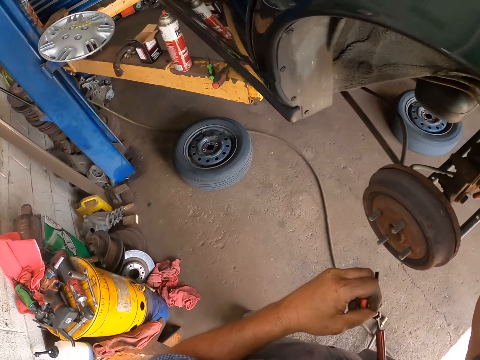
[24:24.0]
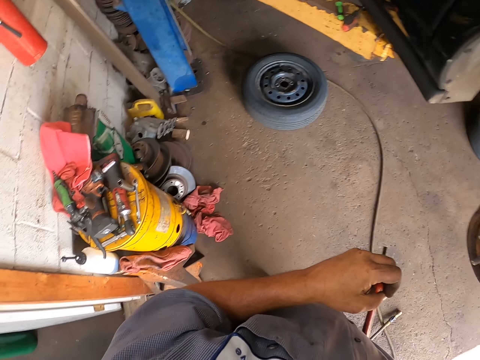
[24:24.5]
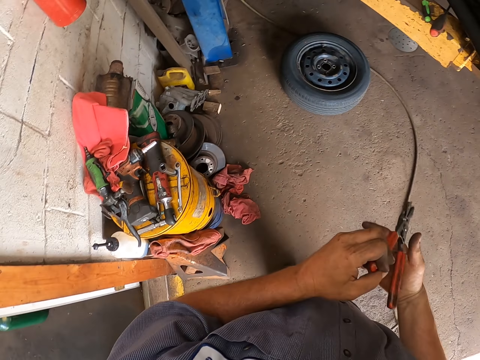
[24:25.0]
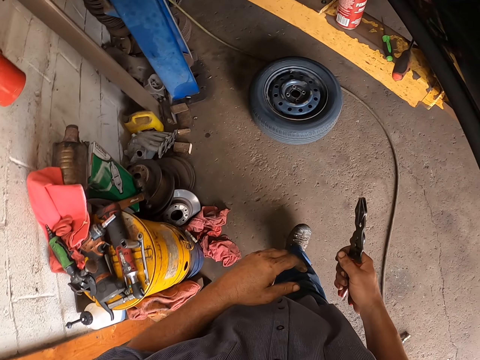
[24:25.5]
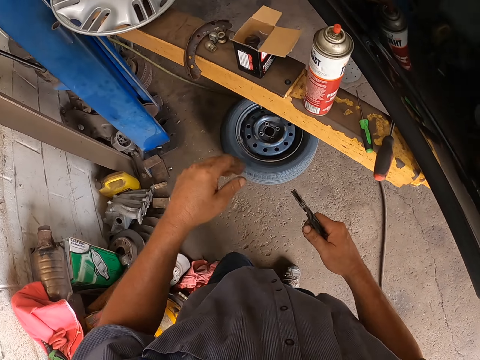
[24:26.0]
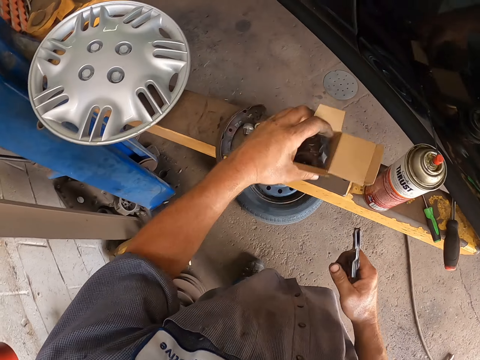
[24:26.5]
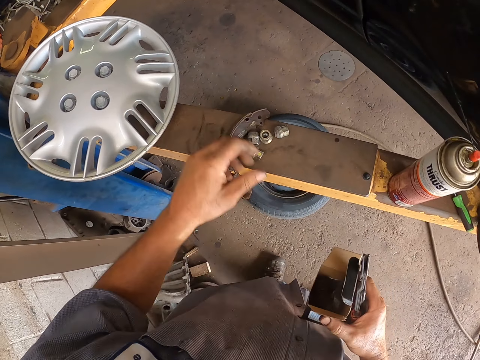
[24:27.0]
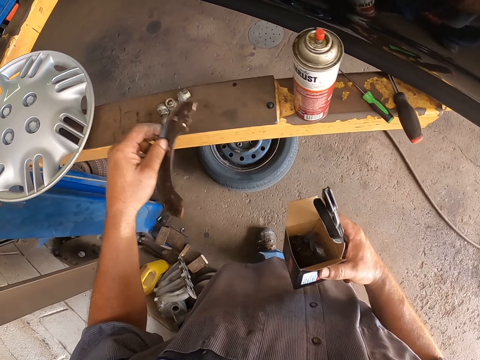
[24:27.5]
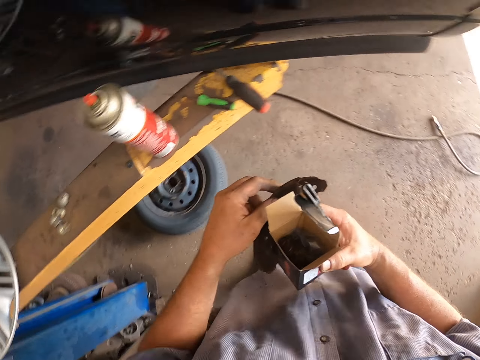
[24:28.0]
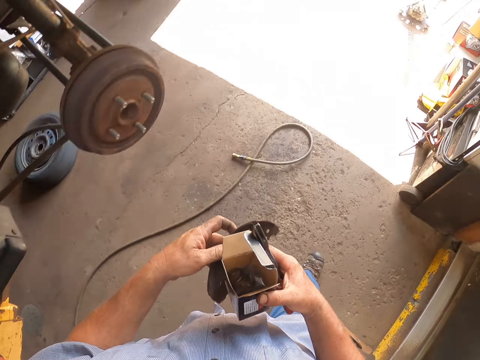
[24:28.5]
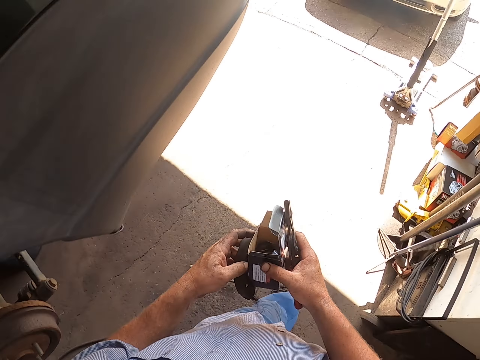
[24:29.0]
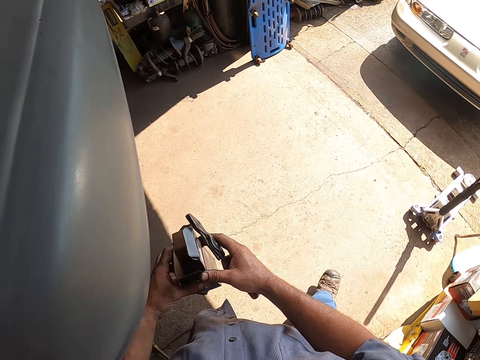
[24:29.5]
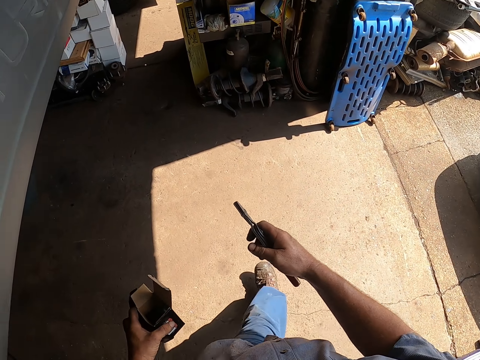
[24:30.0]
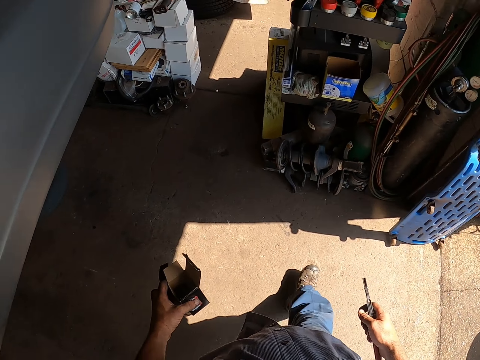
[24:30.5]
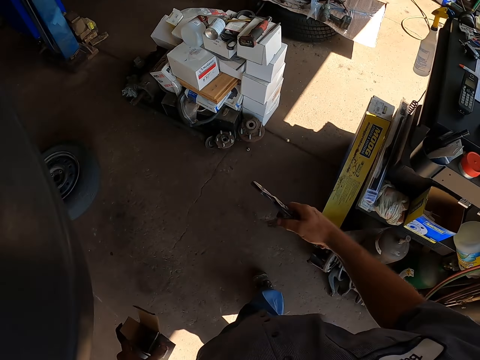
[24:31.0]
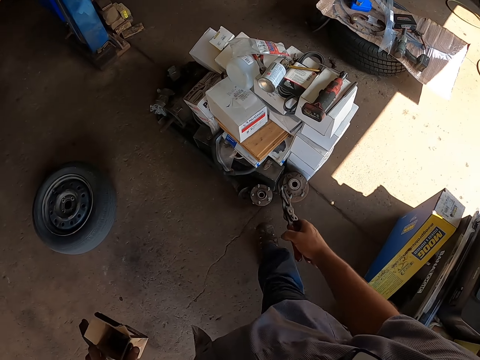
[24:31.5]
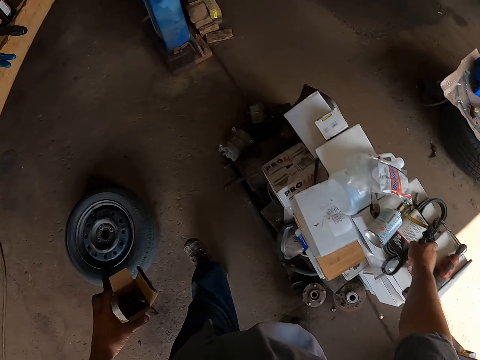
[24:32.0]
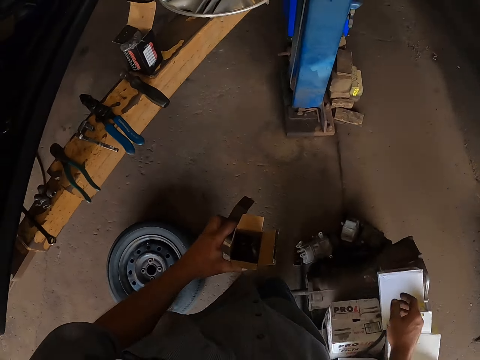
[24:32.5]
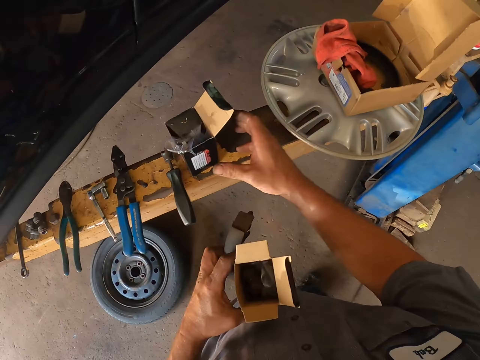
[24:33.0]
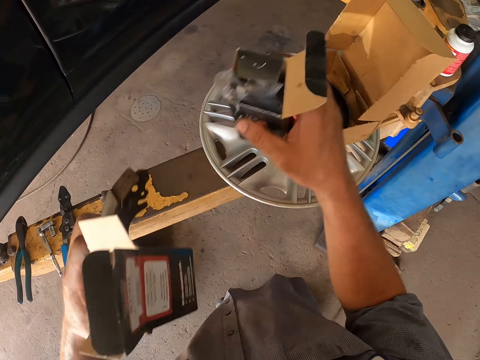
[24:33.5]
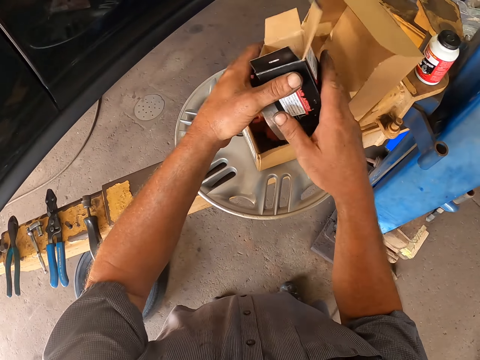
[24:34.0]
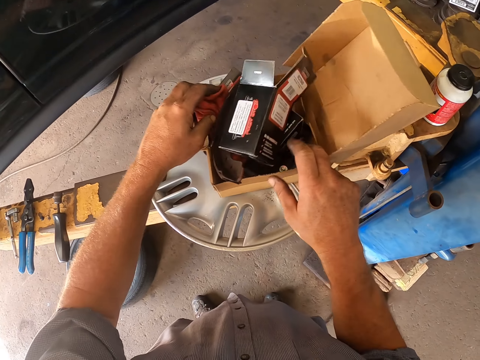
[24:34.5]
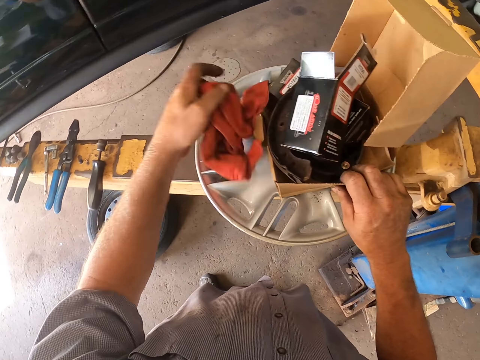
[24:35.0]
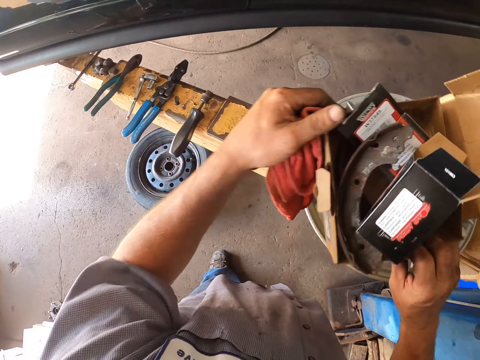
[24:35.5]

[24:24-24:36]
The camera wearer holds the pliers with the other hand. They pick up a carton. They pick up a piece of metal. They walk around the garage. They put the pliers on the cartons. They walk around the garage. They pick up another carton. They put the carton in a bigger carton. They put another carton in the bigger carton. They pick up a hand towel. They pick up the box.

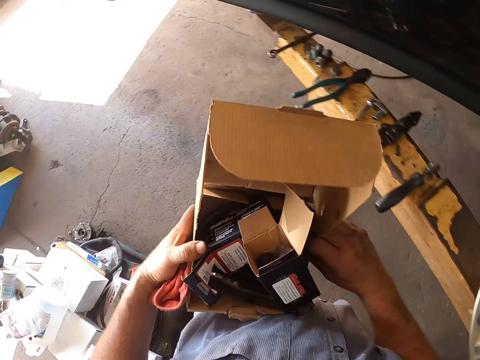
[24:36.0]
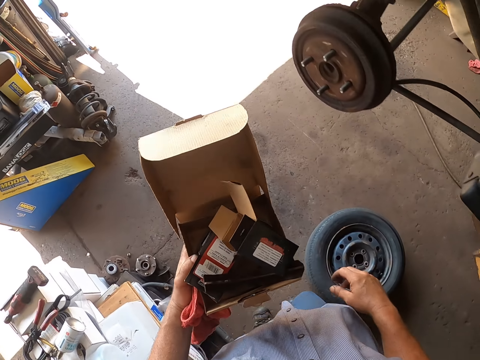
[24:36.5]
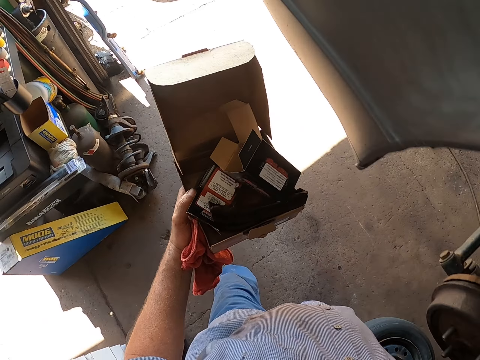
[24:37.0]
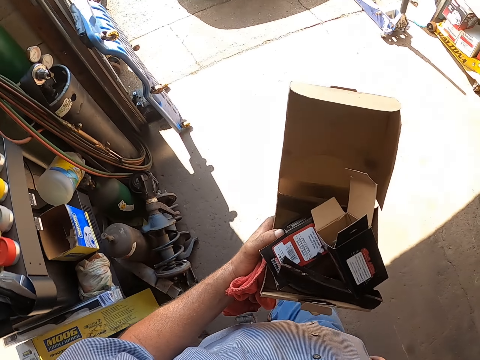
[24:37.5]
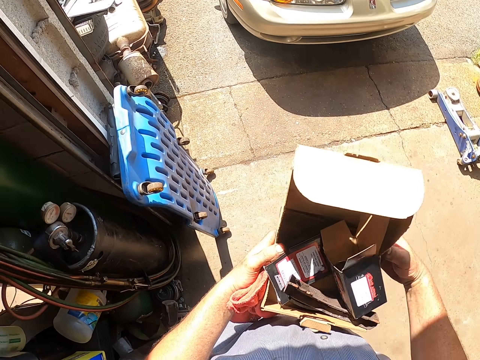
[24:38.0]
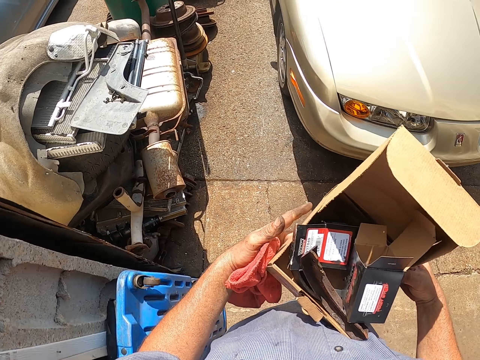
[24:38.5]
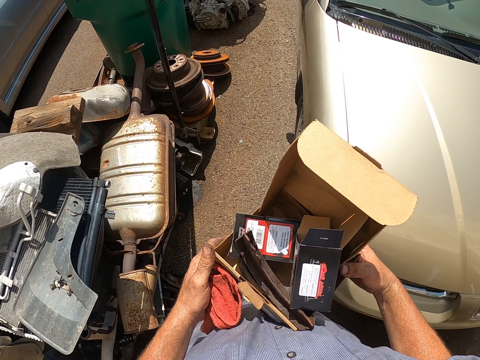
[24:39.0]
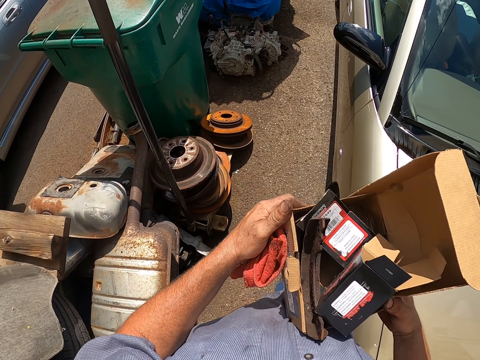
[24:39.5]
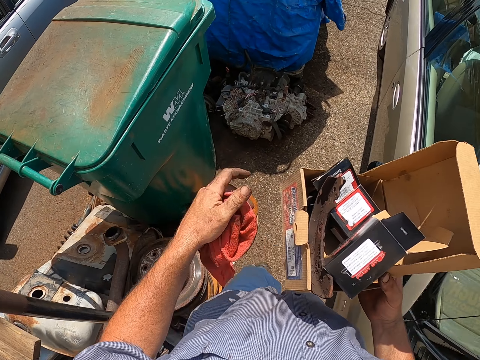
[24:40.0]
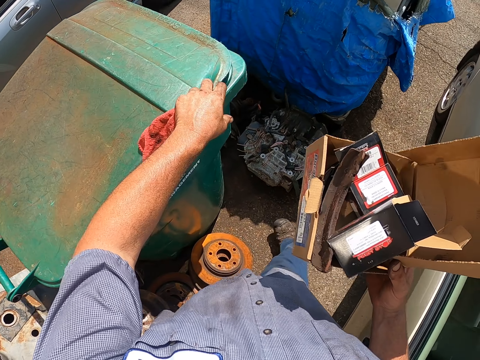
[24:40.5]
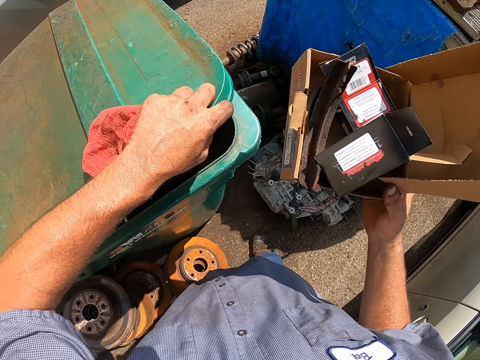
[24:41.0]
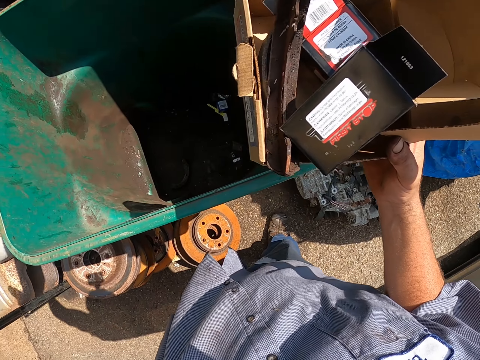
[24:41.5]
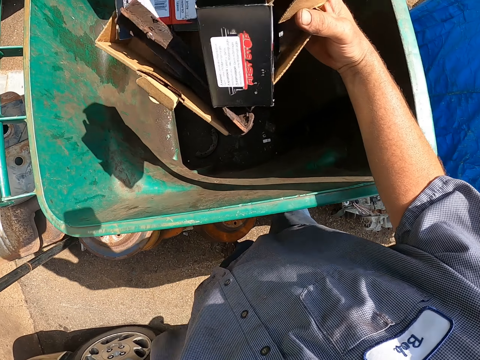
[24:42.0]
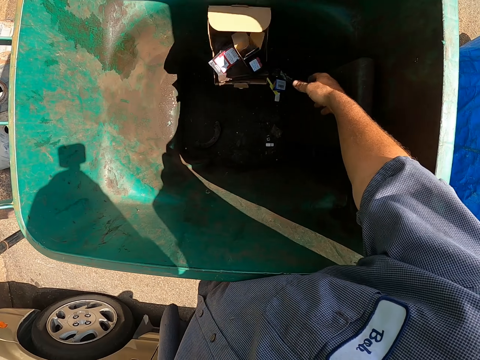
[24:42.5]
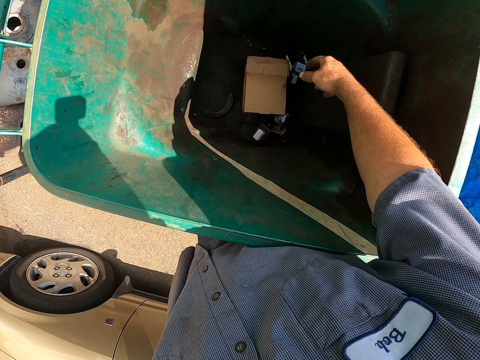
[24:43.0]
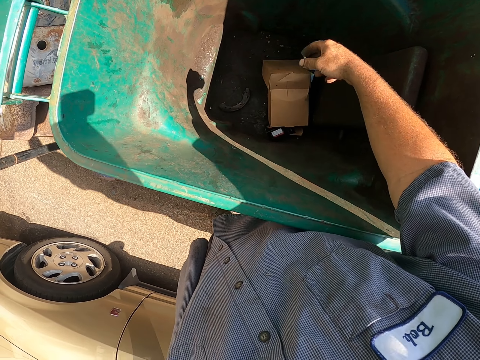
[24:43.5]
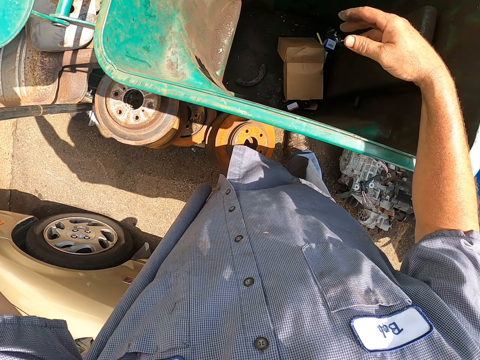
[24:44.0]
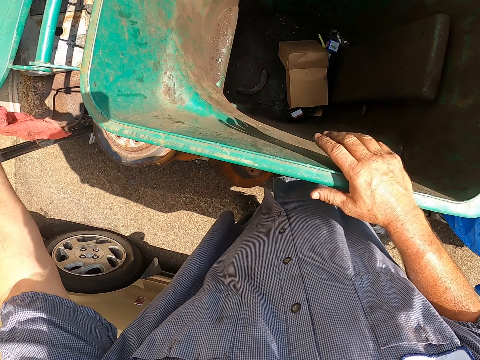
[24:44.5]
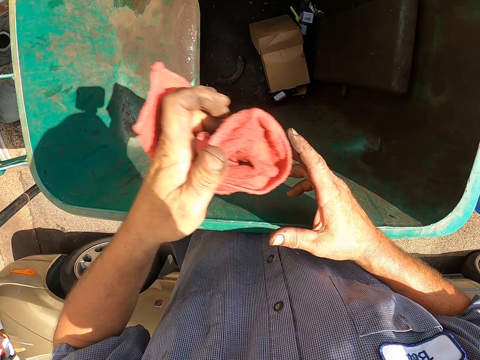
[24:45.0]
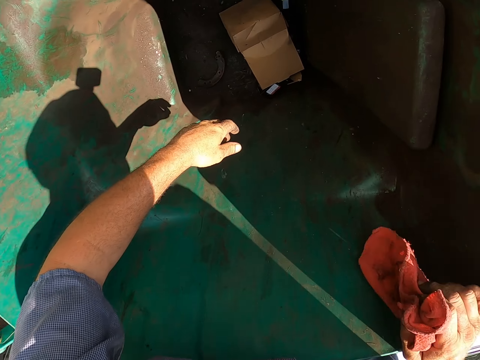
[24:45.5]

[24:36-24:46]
The camera wearer picks up a carton. They walk around the garage. They open the dustbin. They throw the carton in the dustbin. They look in the dustbin. They pass the cloth to the other hand.
